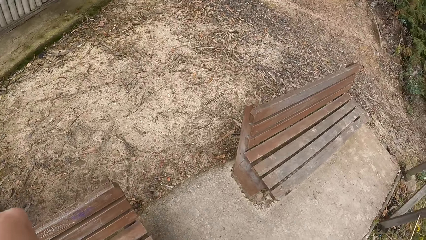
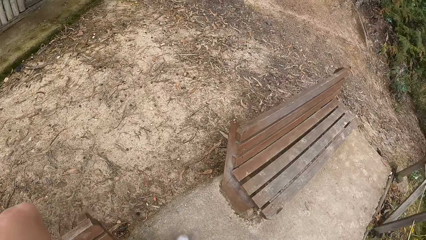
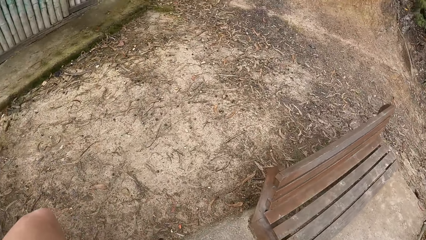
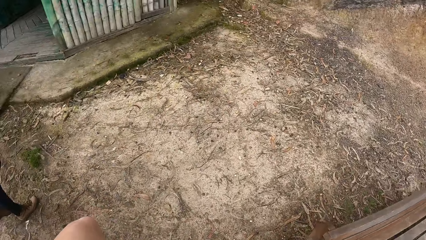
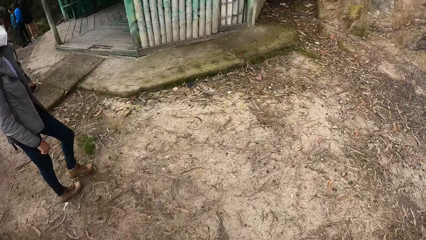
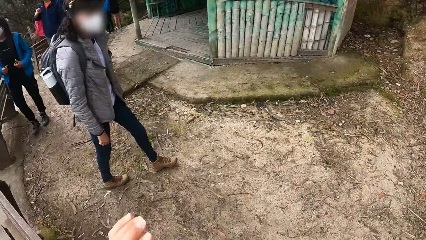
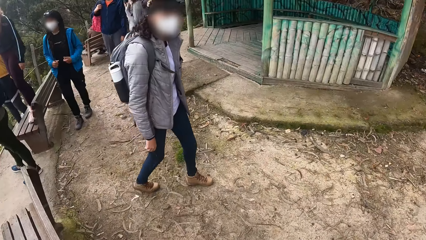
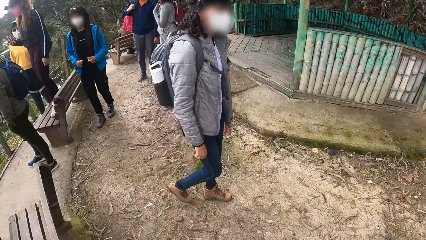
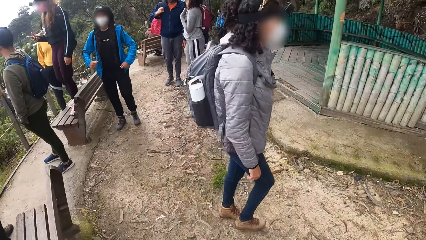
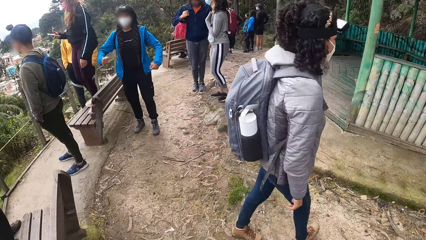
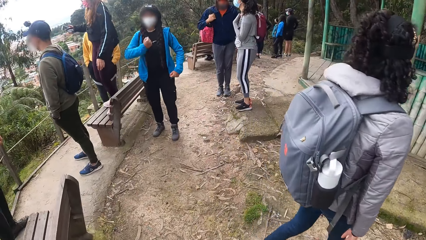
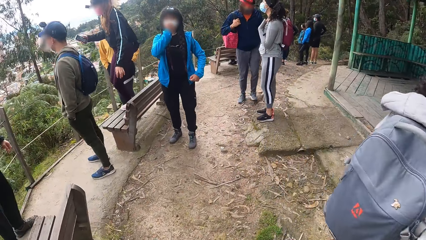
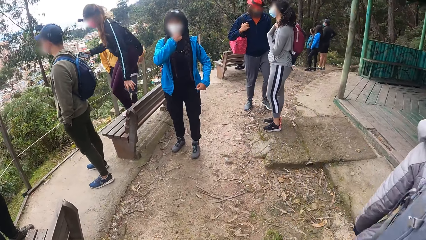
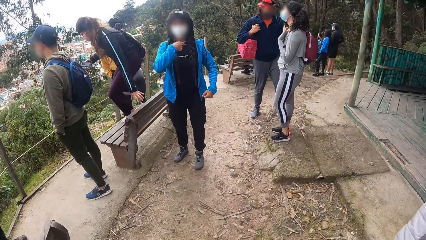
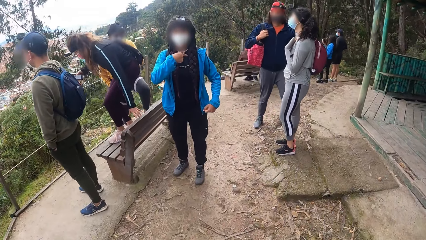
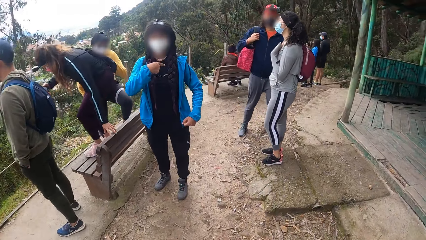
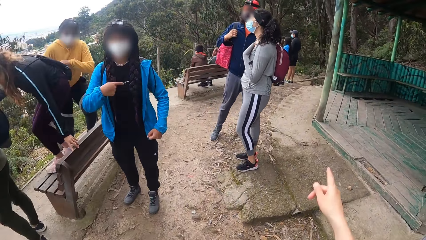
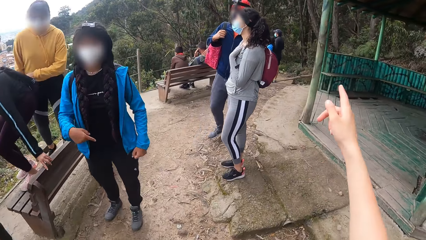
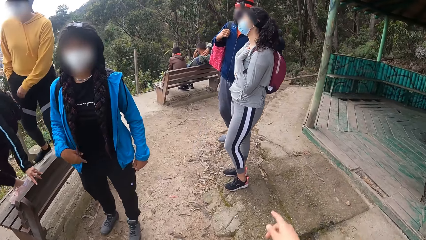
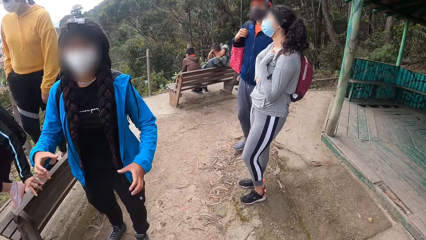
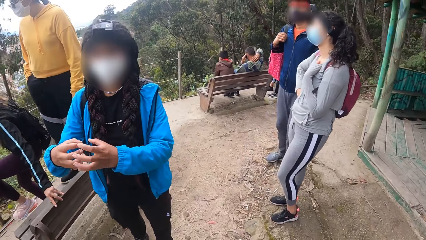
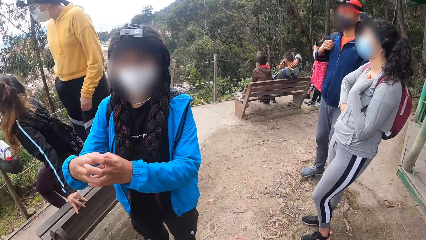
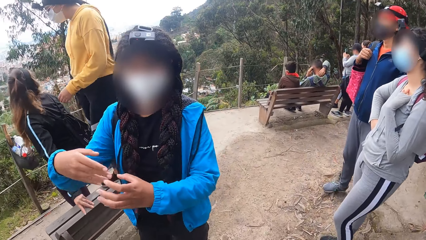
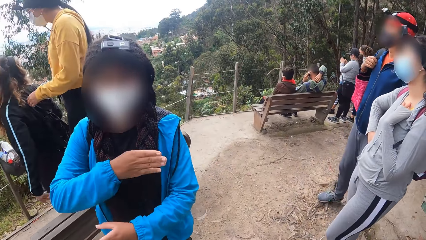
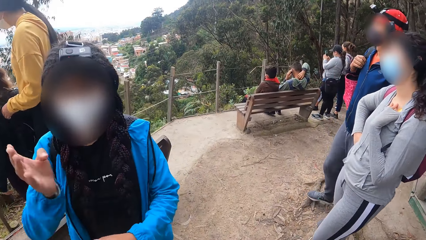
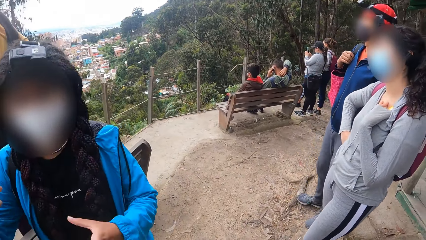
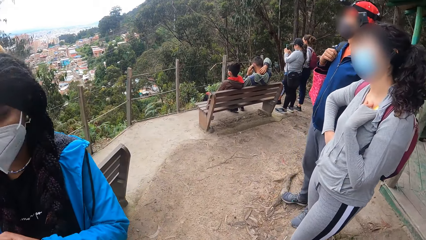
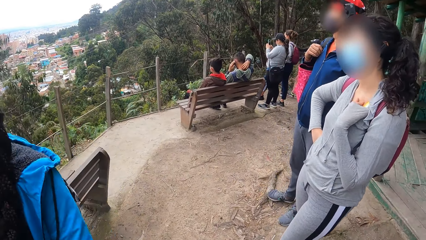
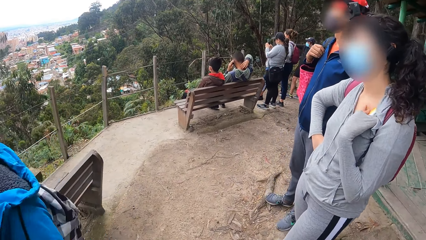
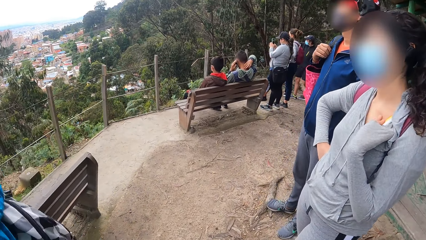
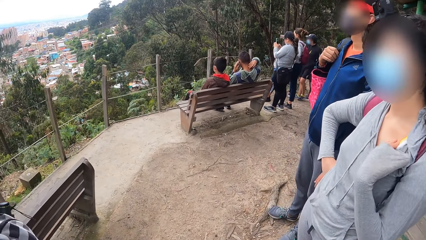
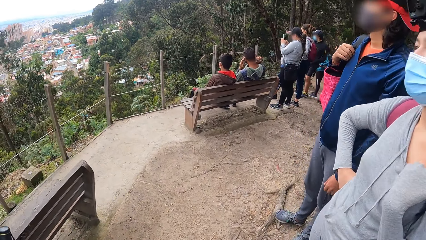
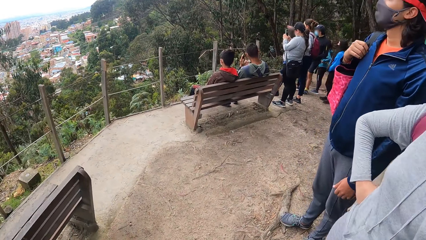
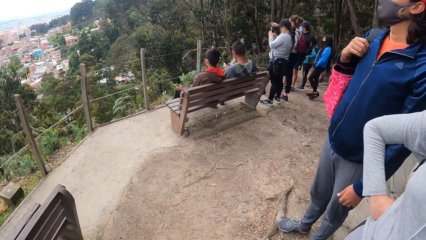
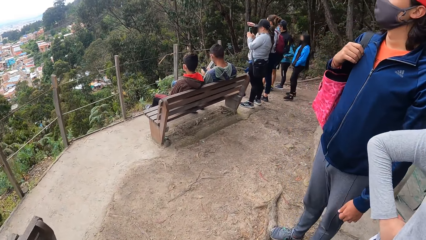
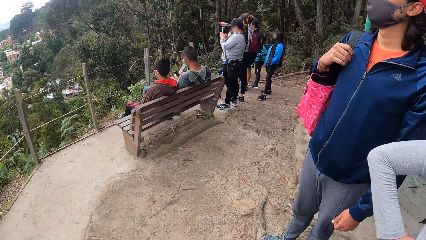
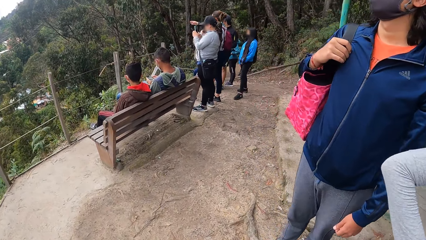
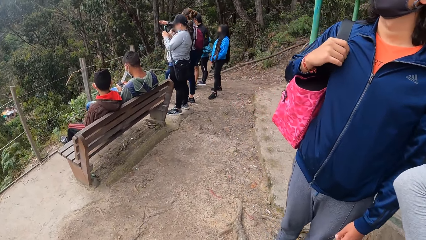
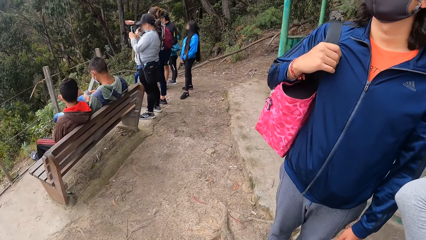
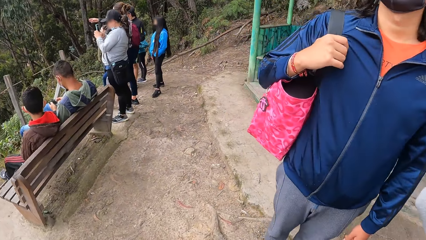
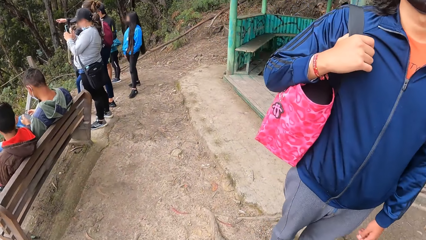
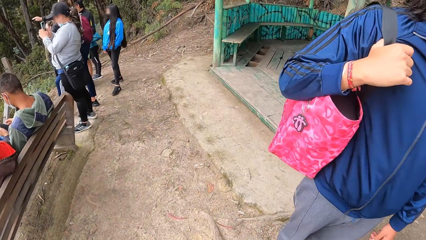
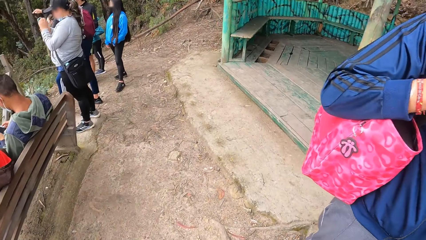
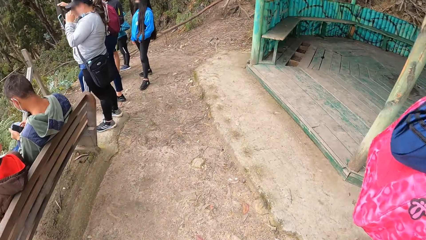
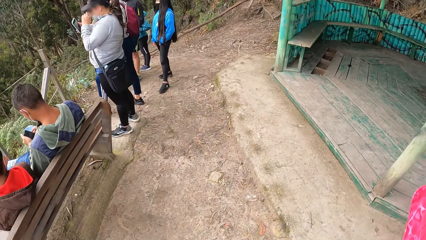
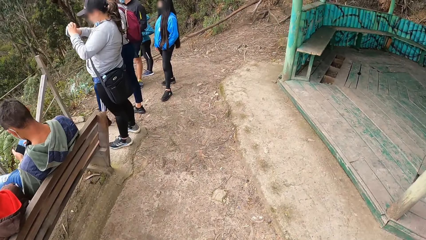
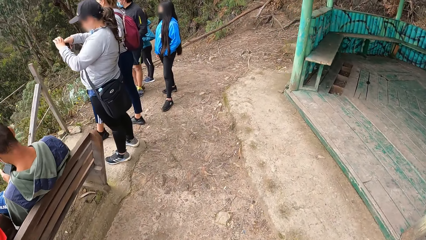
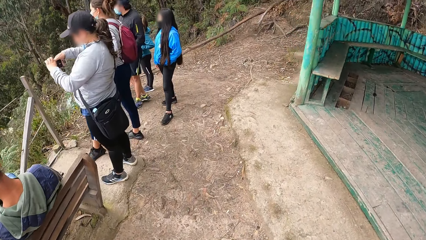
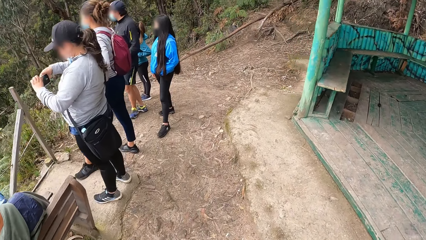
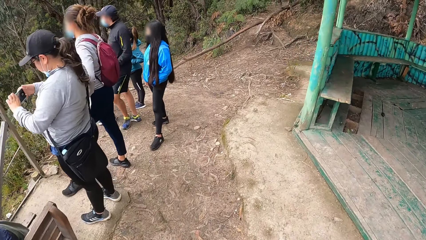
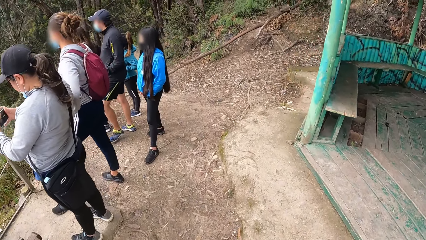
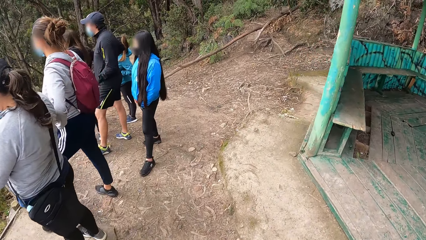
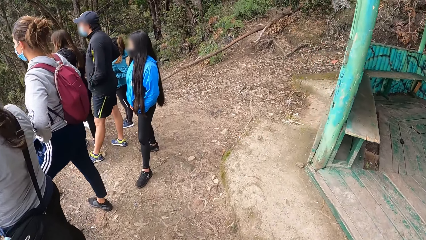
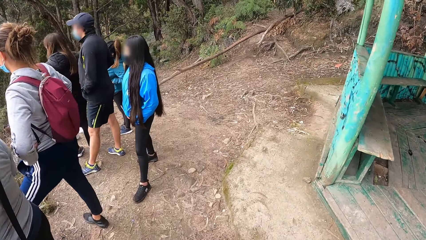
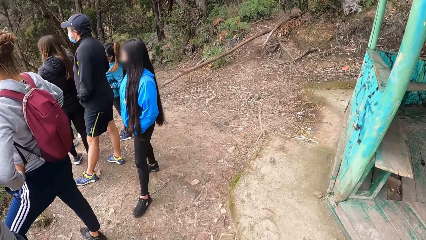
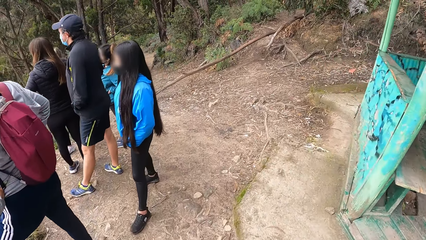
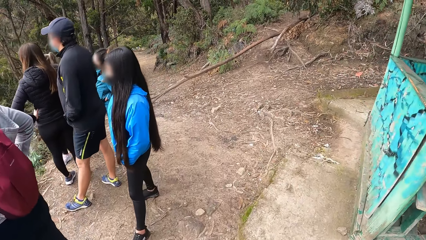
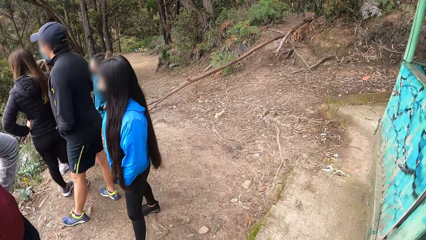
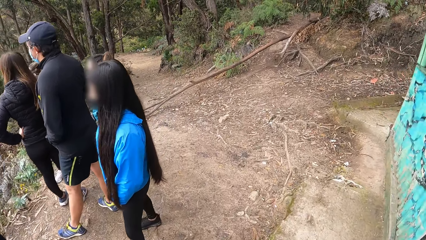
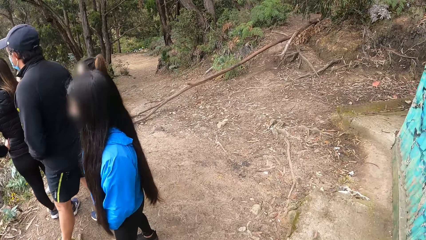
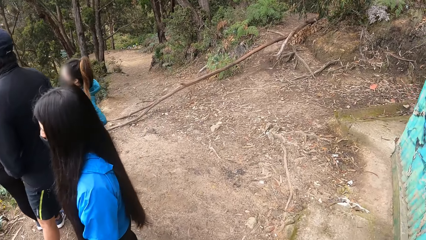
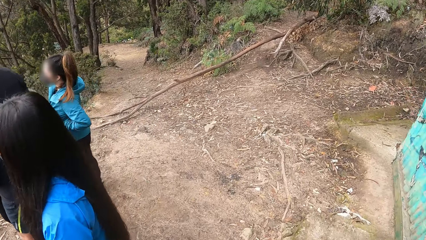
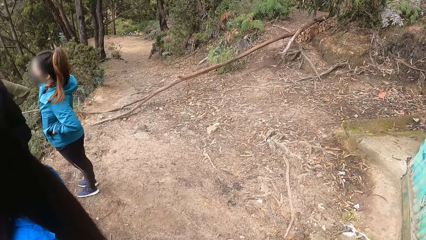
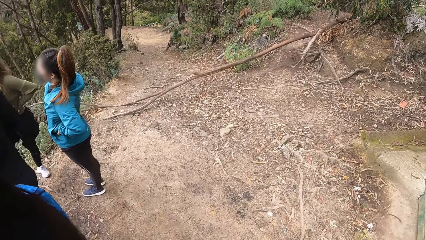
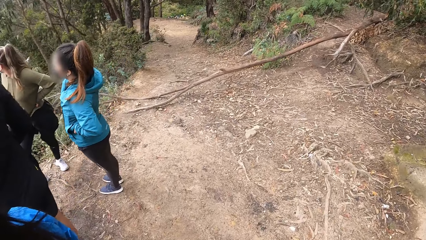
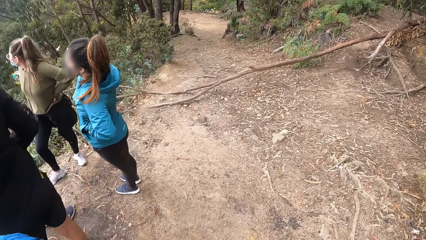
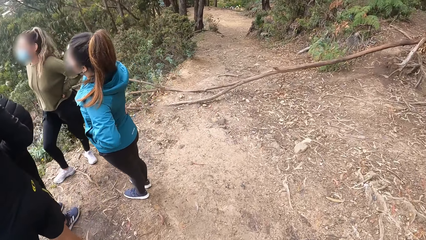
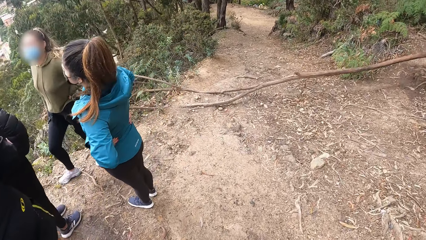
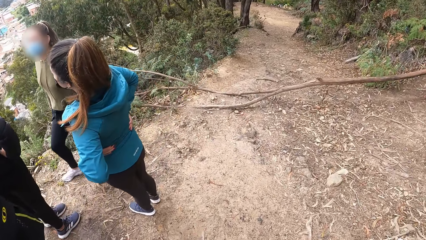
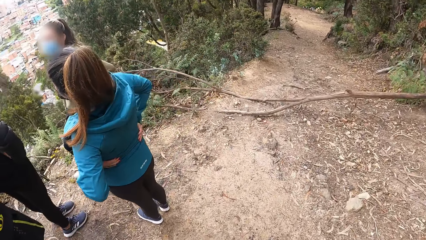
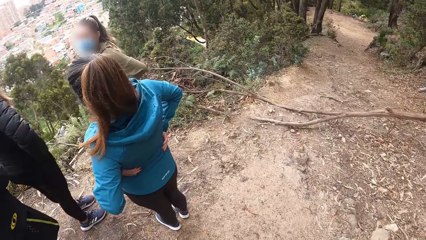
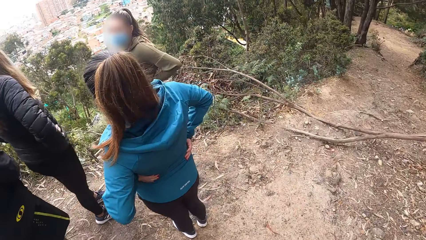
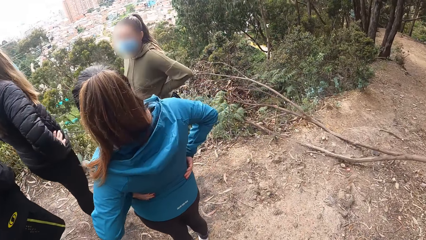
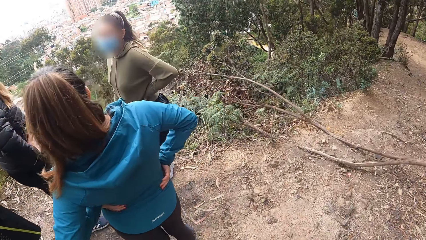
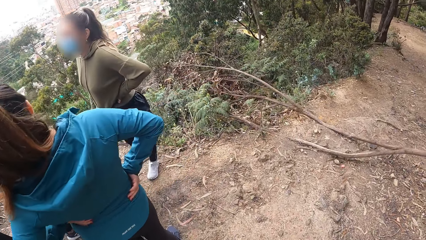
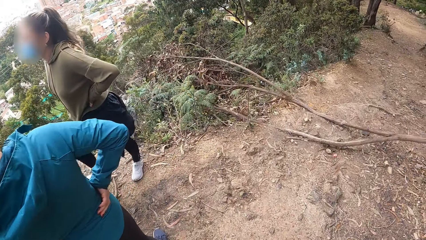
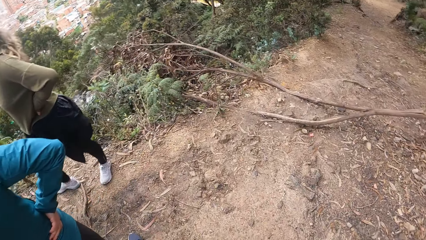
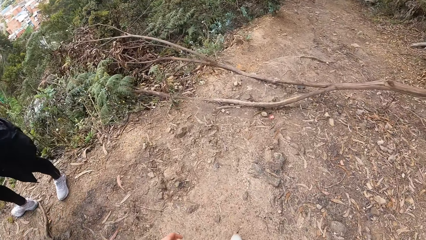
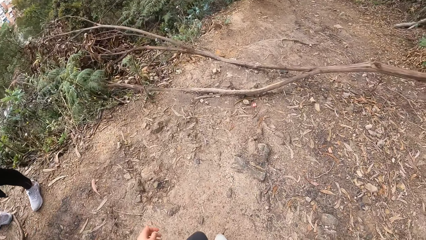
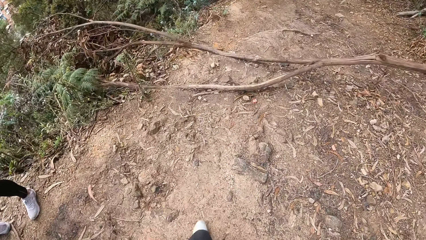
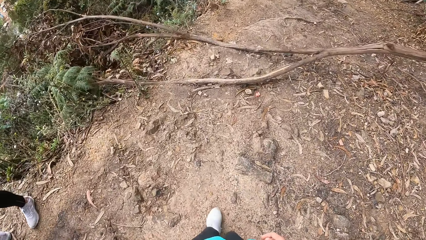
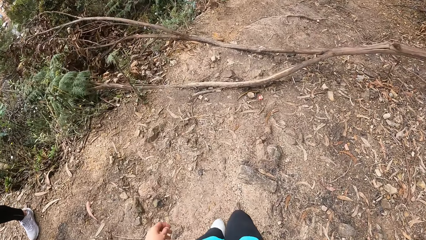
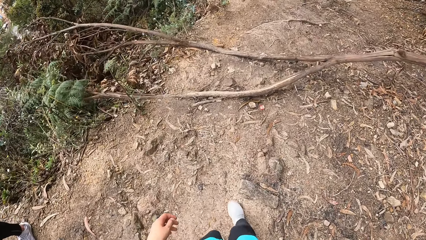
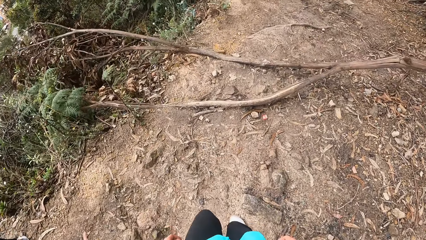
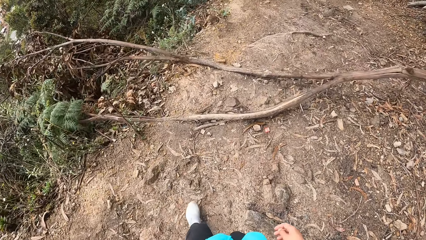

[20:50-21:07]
The camera wearer walks away. A woman interacts with the camera wearer. The camera wearer interacts with the woman. They walk past the woman. They move down on the highland away from the shed.
